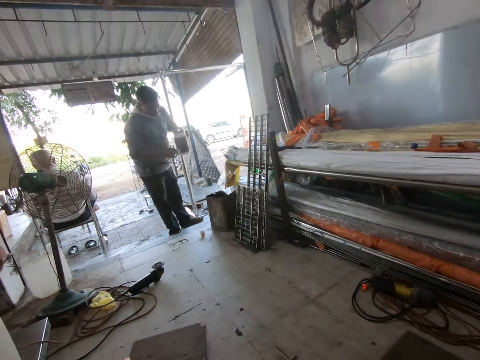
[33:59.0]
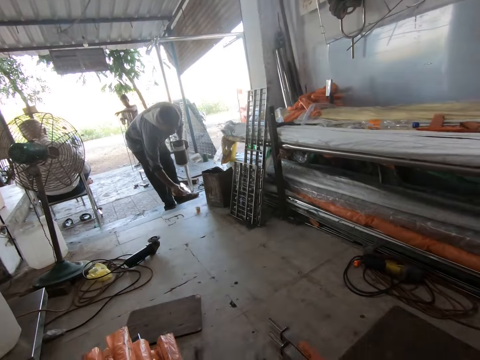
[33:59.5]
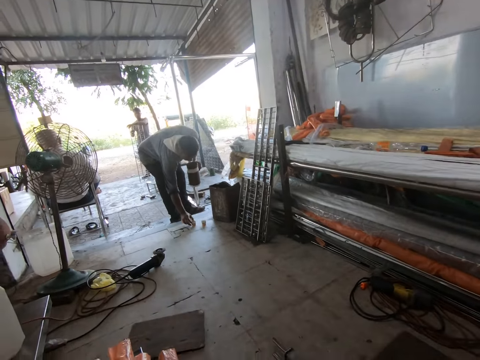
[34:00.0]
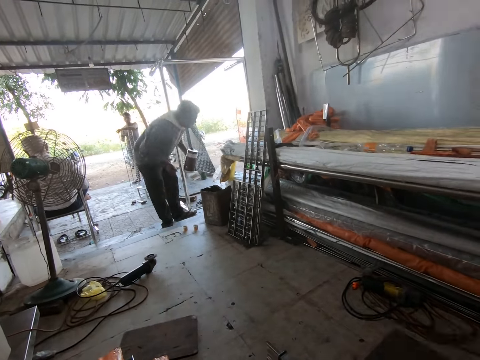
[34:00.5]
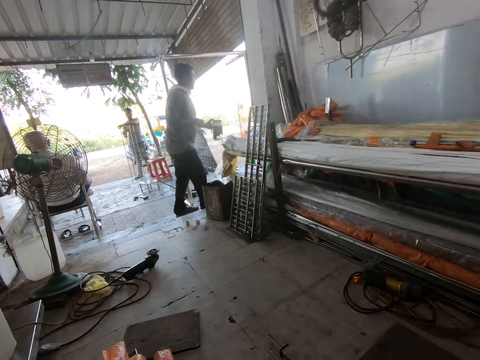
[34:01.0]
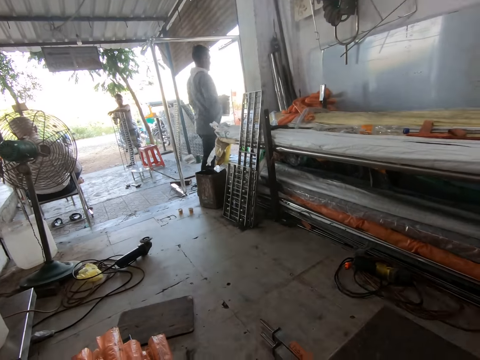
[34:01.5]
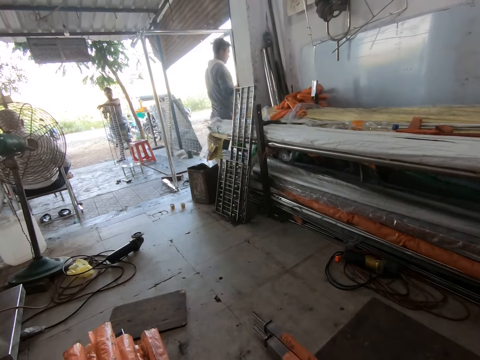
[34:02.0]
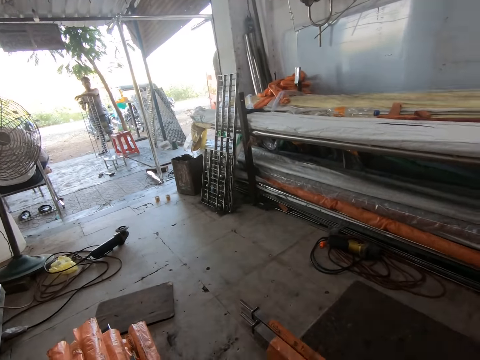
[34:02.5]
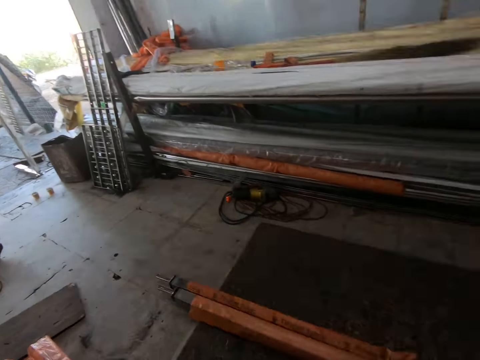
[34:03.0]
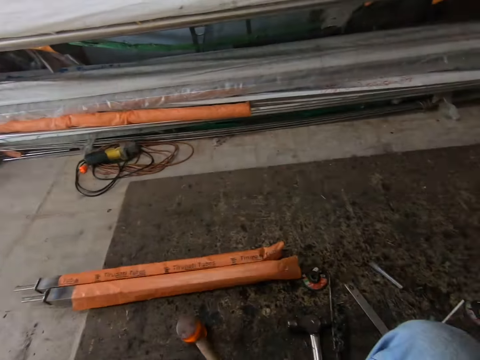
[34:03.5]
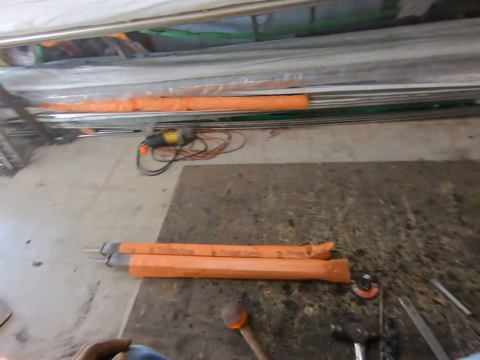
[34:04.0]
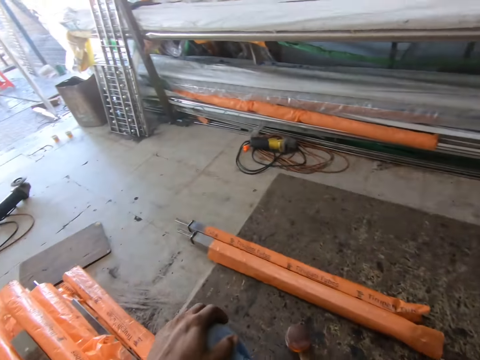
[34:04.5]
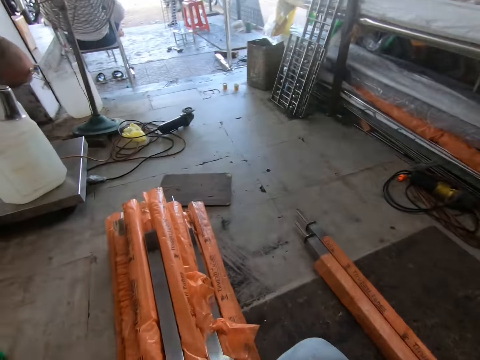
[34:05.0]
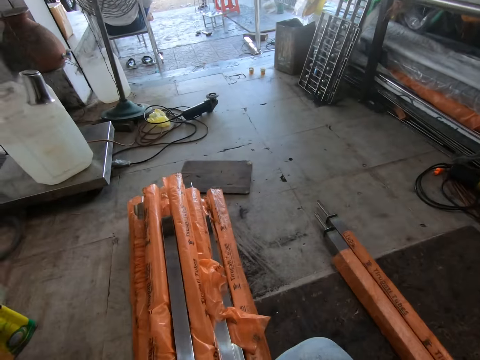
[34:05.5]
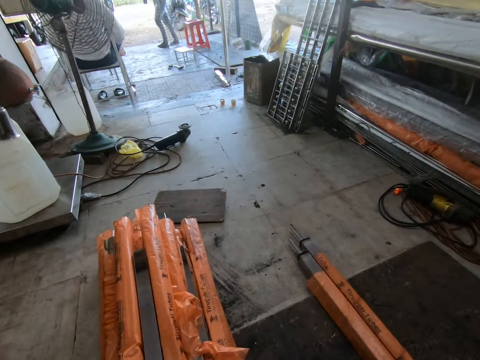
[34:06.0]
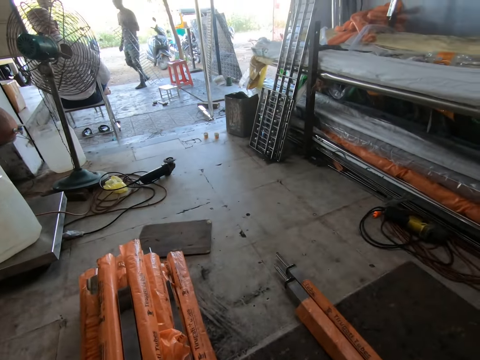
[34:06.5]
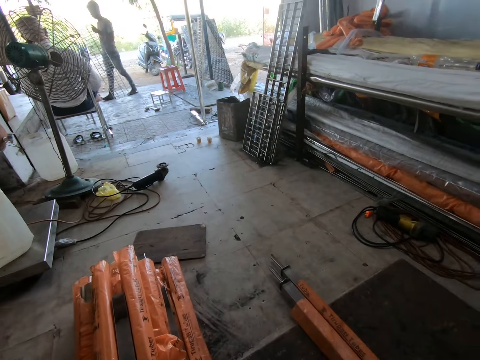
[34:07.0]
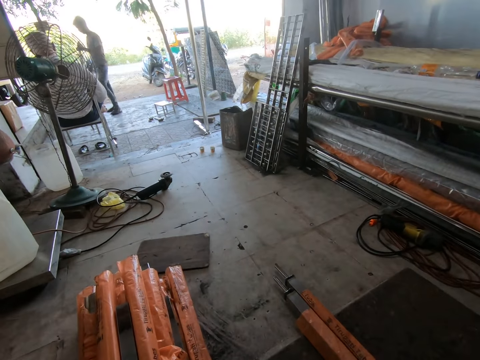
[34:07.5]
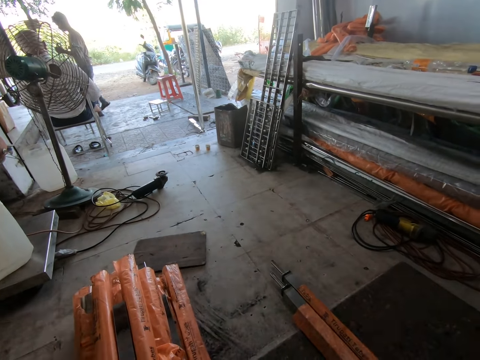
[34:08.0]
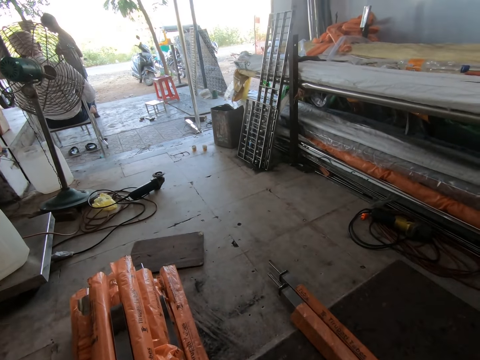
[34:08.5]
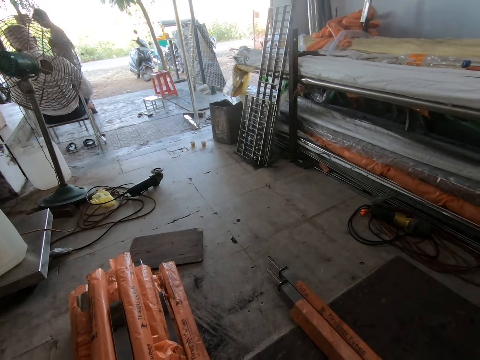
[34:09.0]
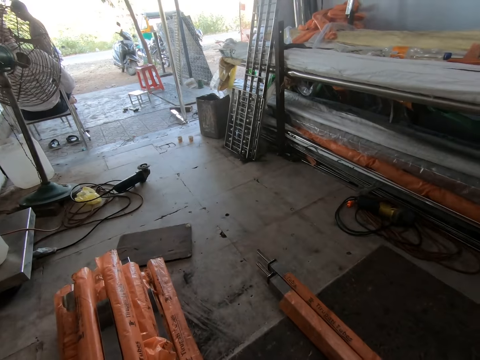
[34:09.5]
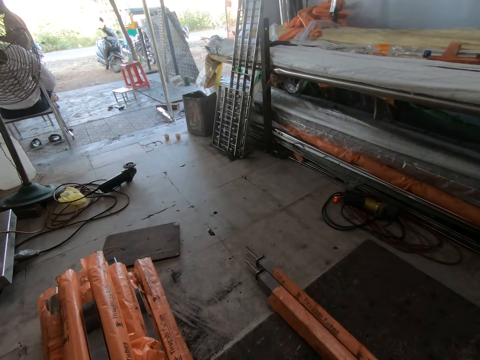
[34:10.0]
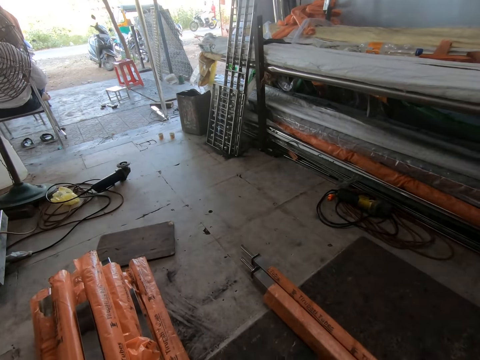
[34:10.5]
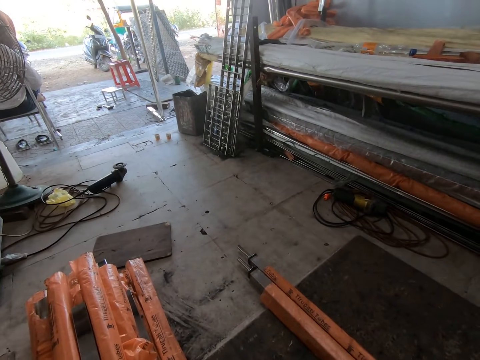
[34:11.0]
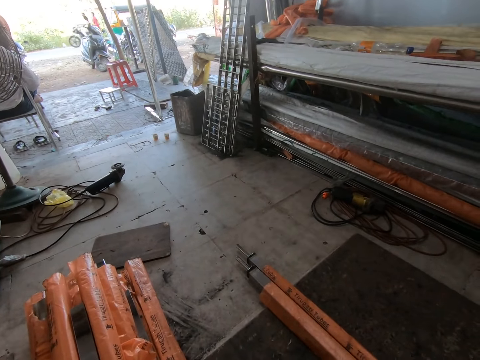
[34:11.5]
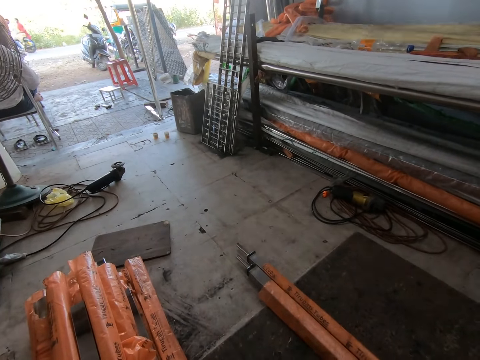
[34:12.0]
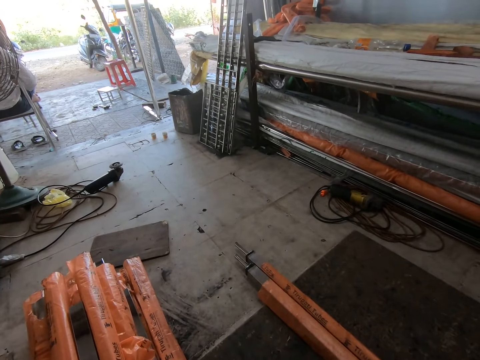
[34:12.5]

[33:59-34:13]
A man puts two glasses on the floor. The man walks around. The camera wearer puts his hand on his knee.

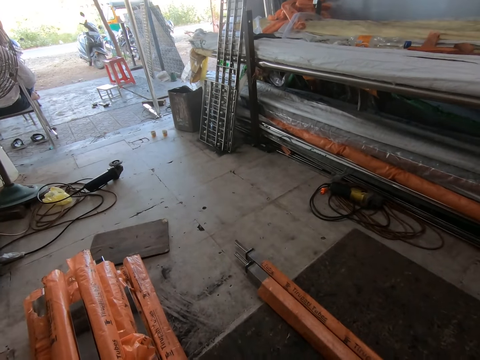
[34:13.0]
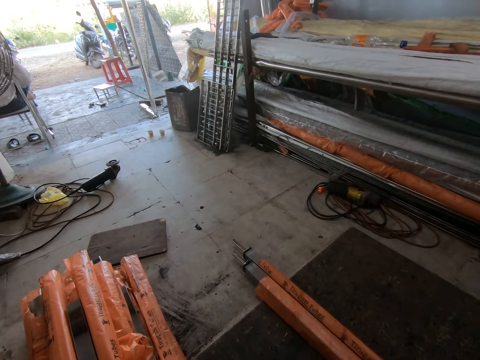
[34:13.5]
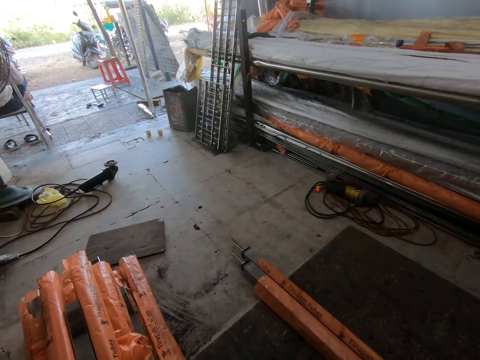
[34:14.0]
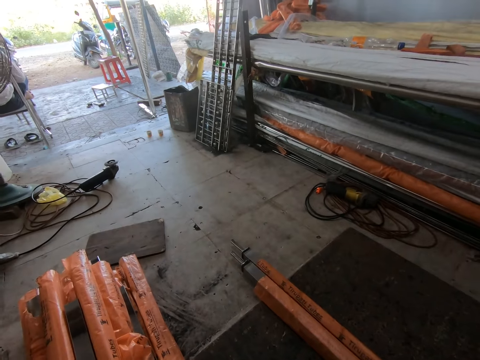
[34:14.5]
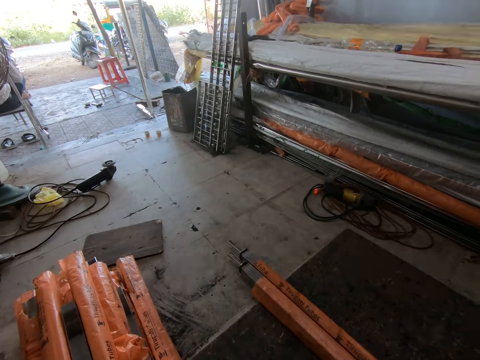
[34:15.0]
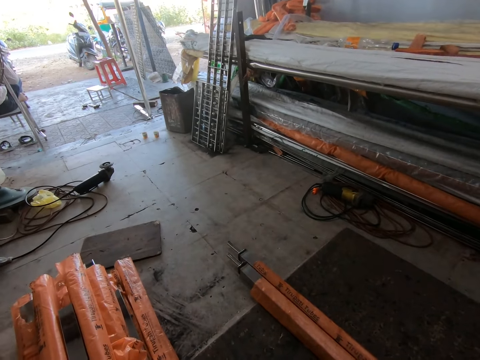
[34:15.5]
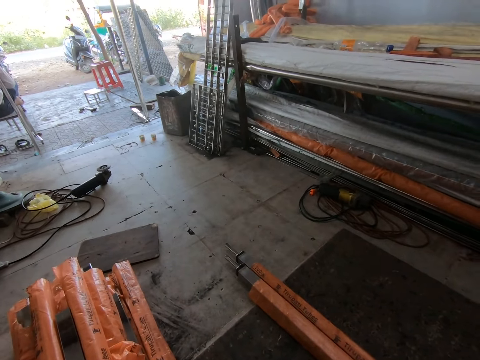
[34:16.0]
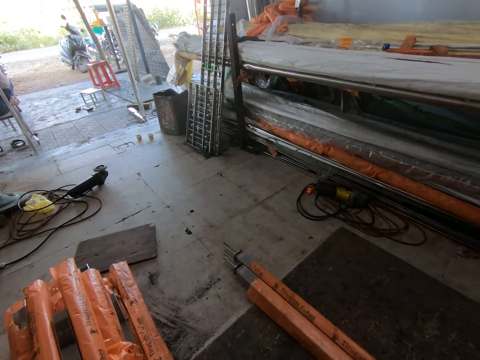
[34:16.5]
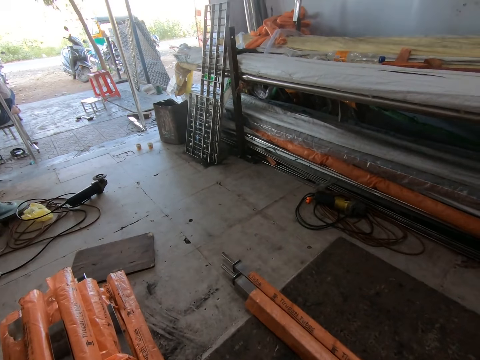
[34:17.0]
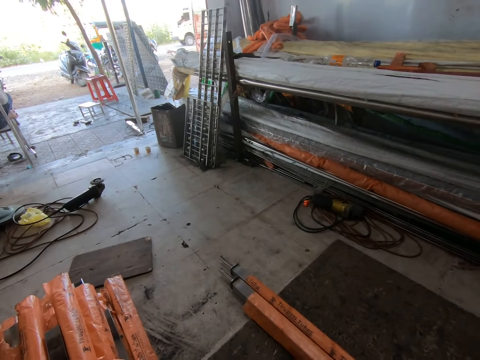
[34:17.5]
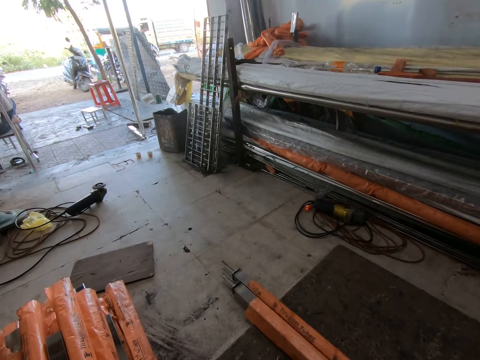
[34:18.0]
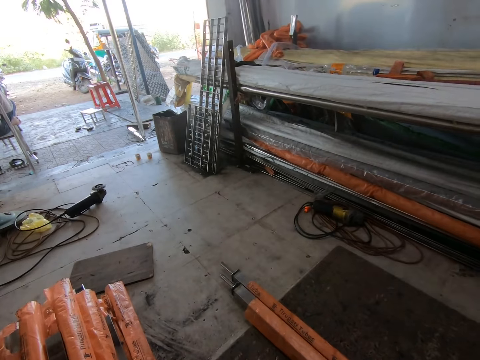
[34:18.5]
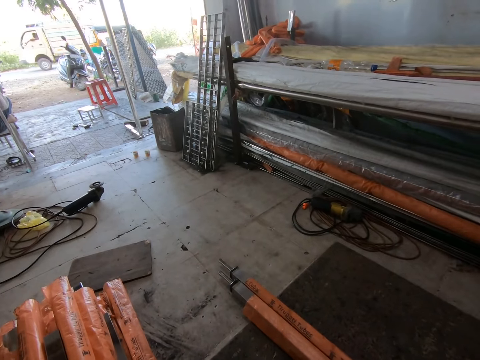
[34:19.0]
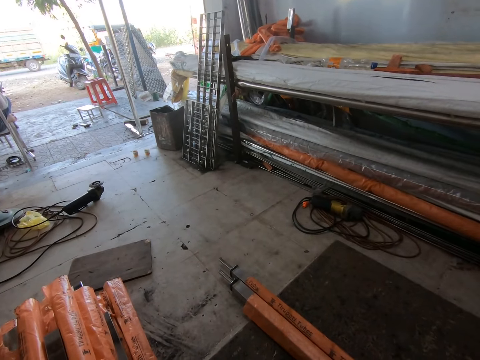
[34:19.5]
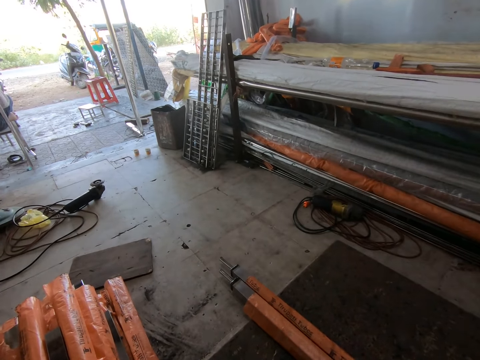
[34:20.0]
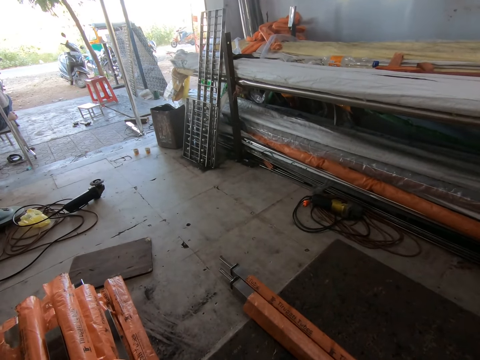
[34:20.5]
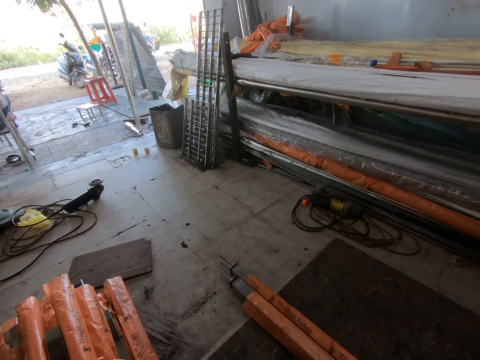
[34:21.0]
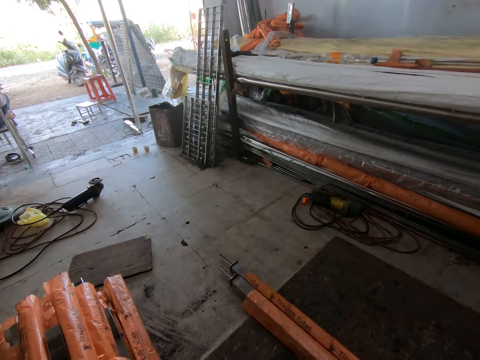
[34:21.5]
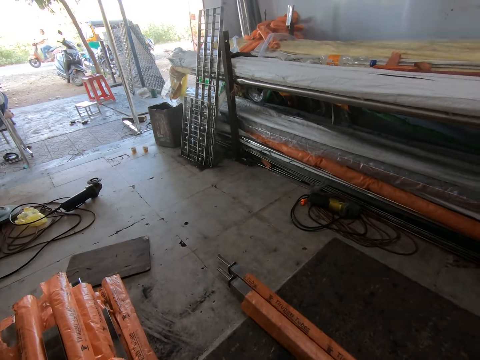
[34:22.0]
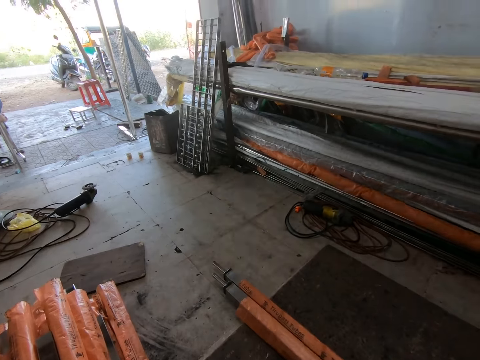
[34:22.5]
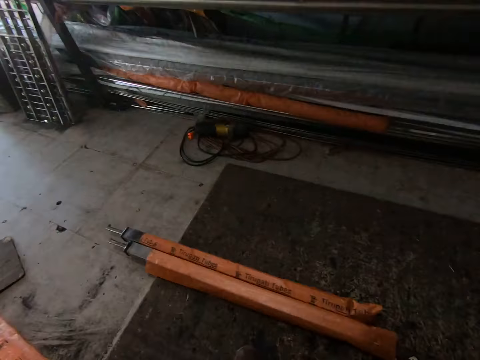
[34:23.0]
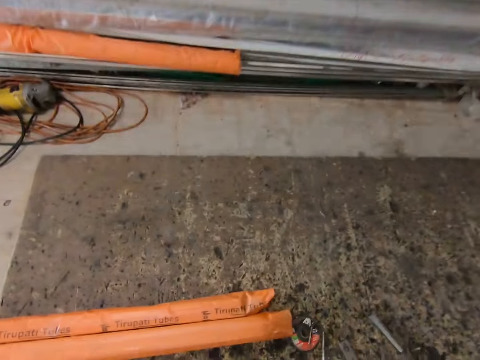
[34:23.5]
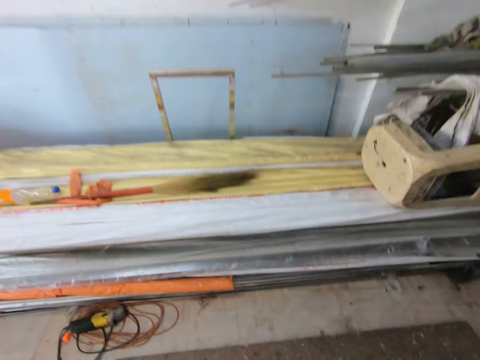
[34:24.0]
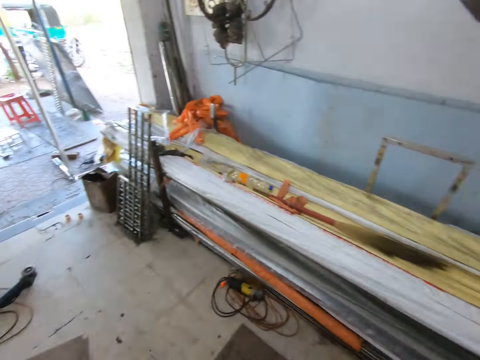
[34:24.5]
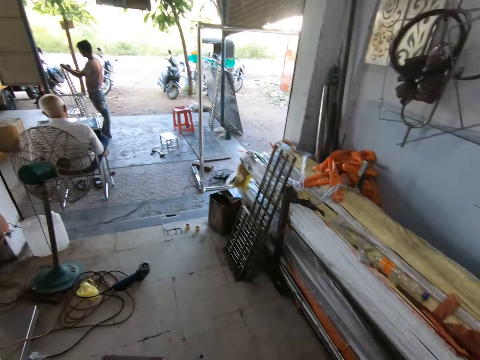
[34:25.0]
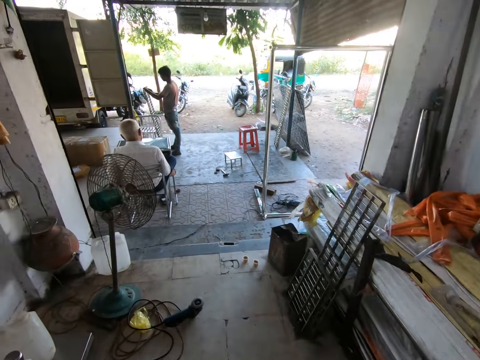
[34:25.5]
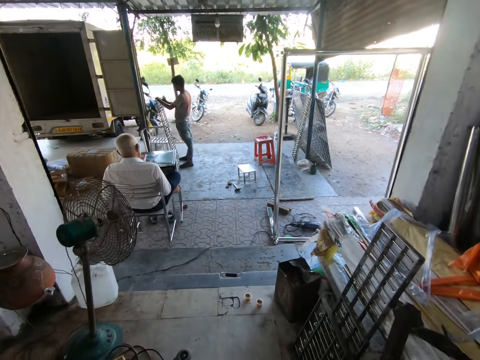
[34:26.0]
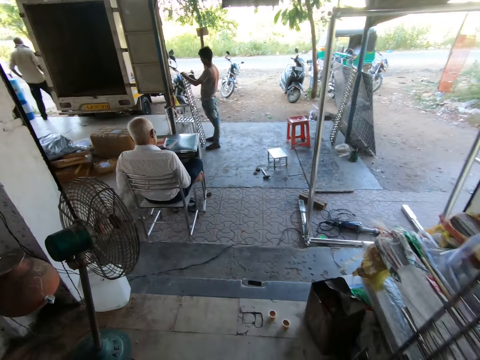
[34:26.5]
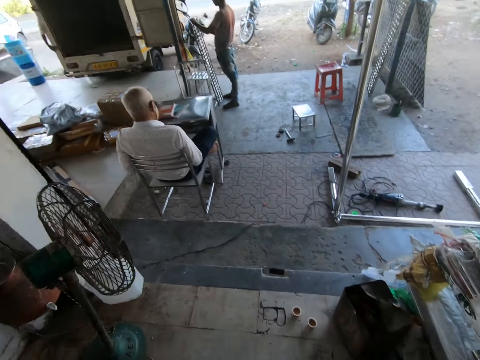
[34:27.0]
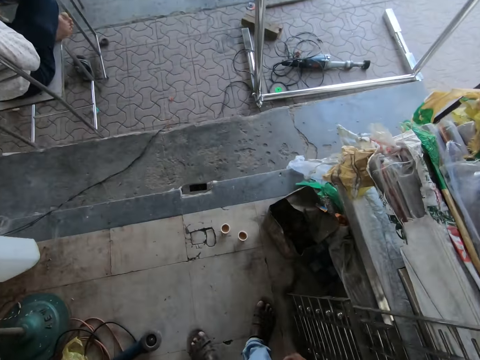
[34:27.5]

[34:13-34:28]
The camera wearer looks around. They walk around.
